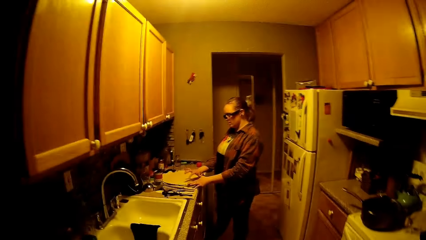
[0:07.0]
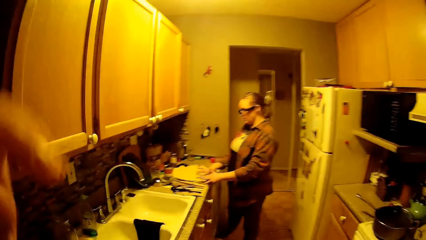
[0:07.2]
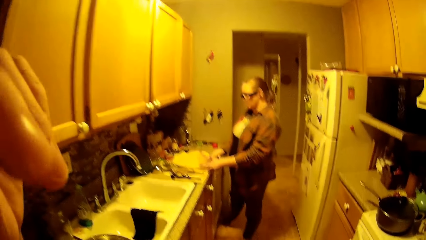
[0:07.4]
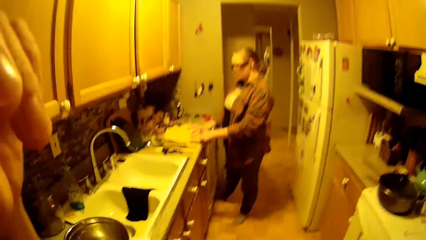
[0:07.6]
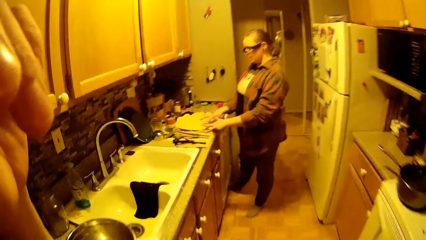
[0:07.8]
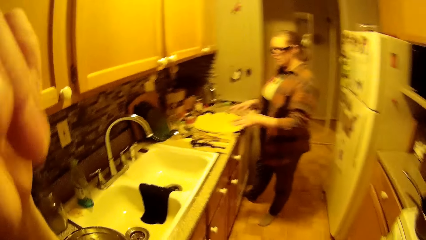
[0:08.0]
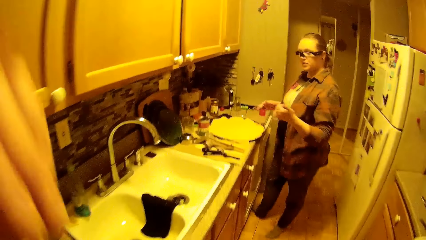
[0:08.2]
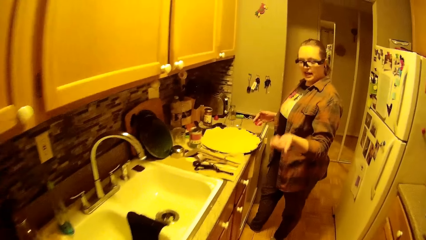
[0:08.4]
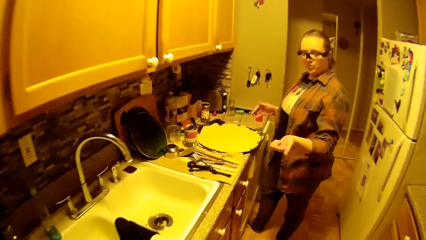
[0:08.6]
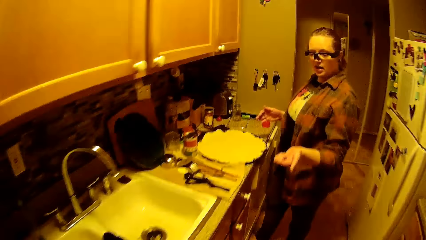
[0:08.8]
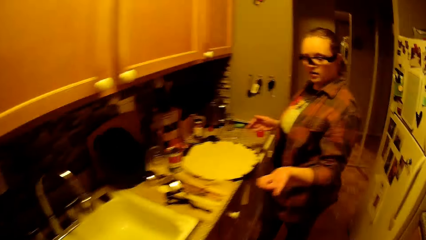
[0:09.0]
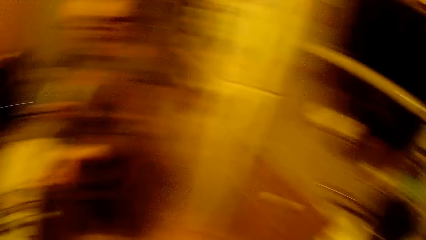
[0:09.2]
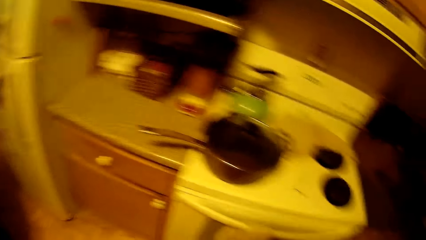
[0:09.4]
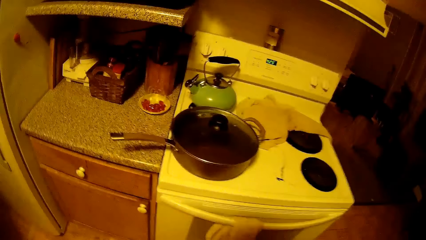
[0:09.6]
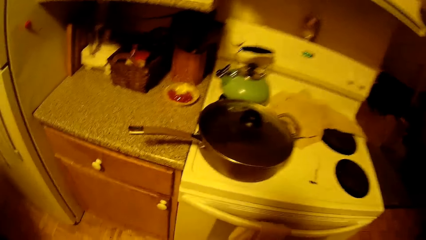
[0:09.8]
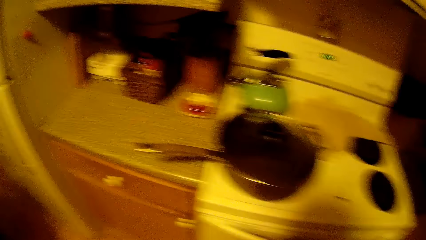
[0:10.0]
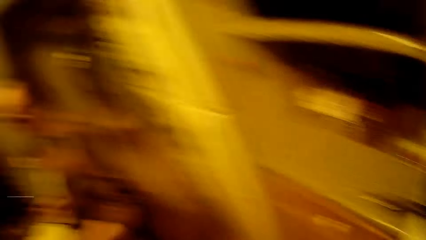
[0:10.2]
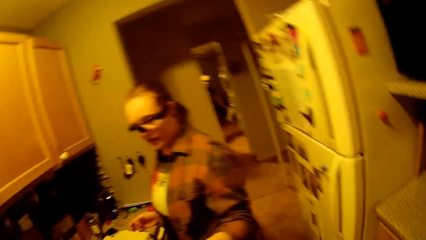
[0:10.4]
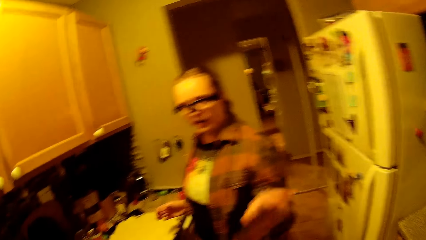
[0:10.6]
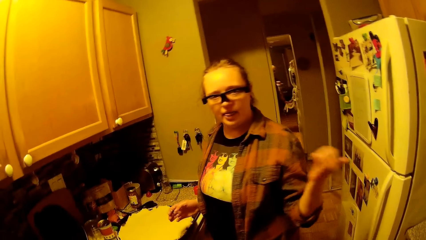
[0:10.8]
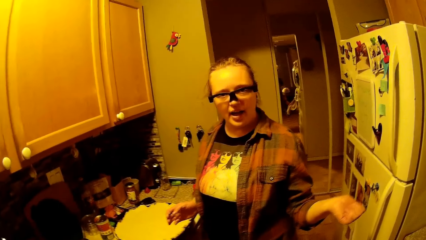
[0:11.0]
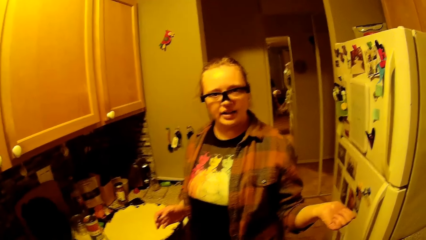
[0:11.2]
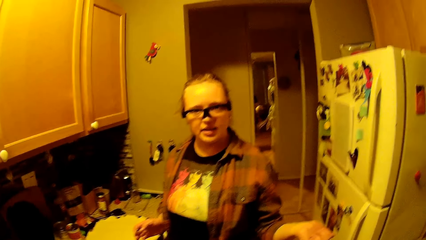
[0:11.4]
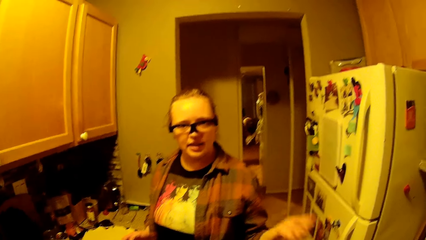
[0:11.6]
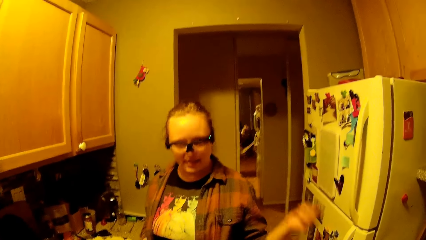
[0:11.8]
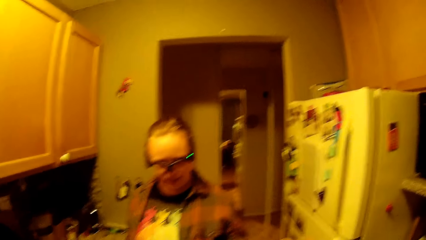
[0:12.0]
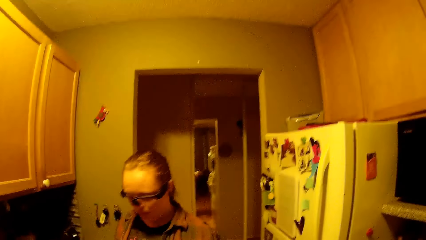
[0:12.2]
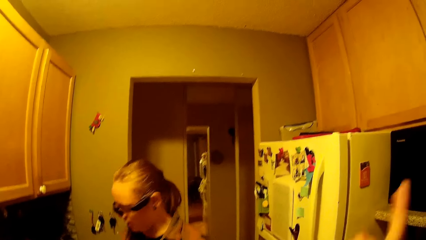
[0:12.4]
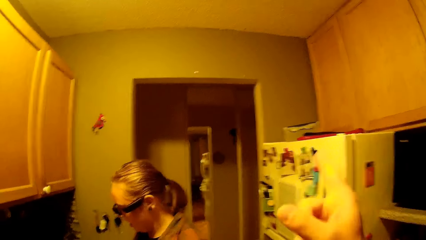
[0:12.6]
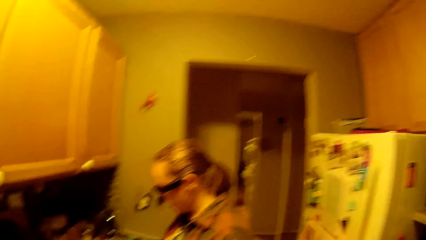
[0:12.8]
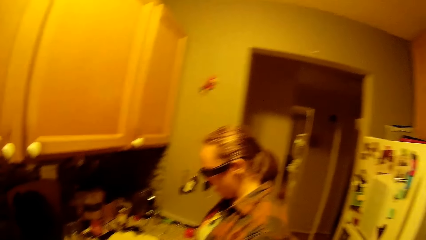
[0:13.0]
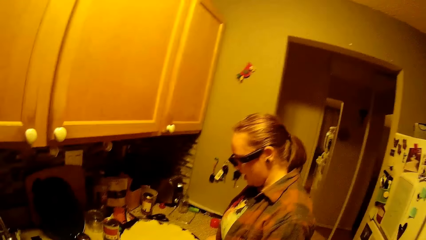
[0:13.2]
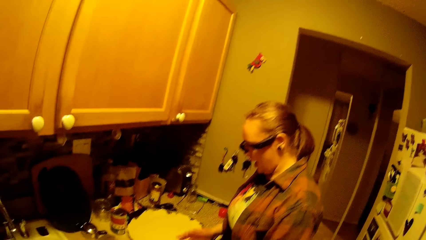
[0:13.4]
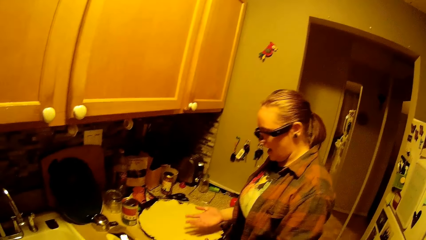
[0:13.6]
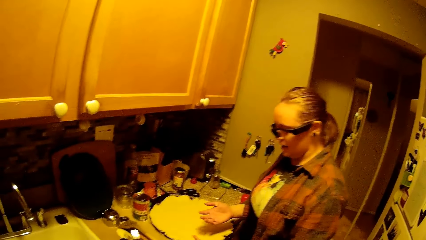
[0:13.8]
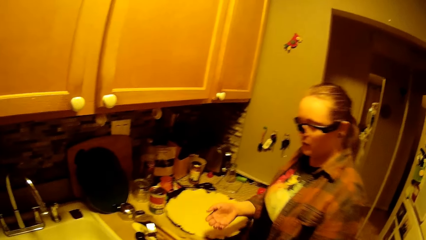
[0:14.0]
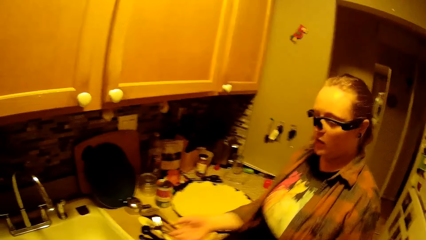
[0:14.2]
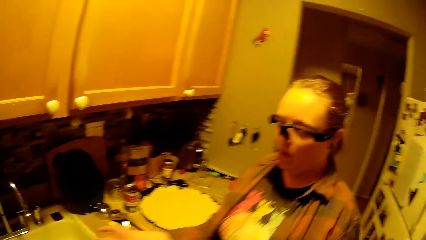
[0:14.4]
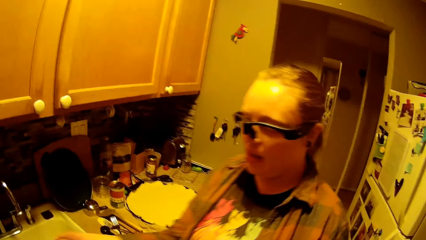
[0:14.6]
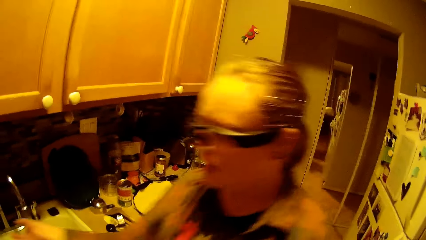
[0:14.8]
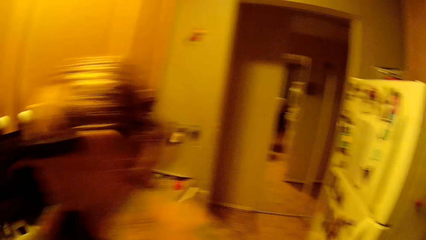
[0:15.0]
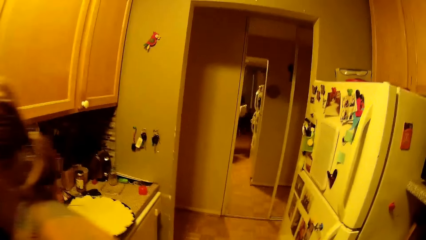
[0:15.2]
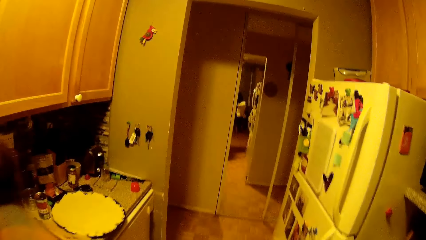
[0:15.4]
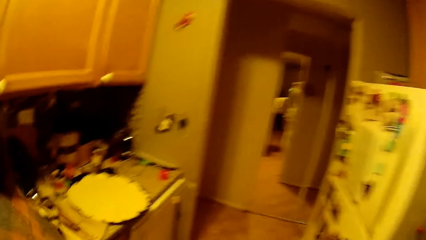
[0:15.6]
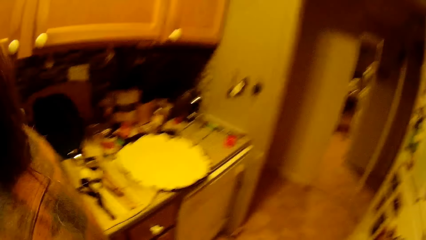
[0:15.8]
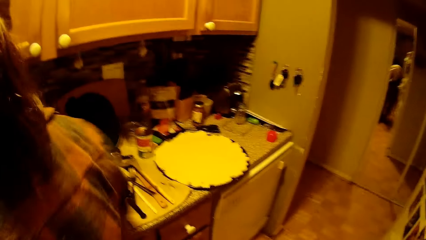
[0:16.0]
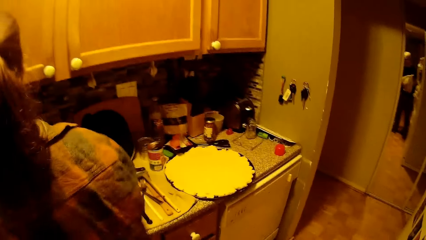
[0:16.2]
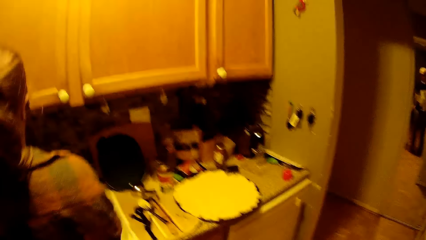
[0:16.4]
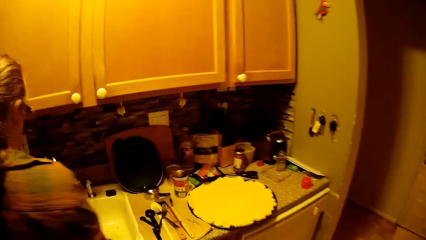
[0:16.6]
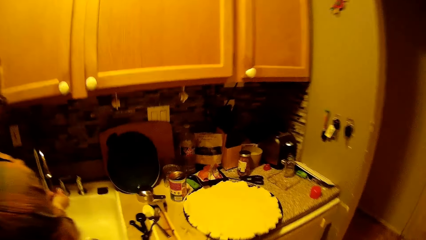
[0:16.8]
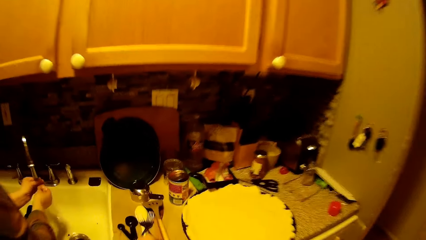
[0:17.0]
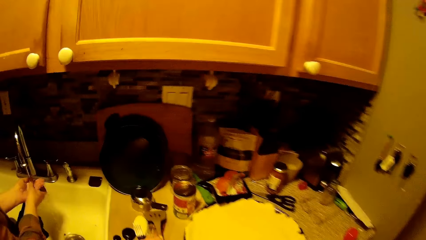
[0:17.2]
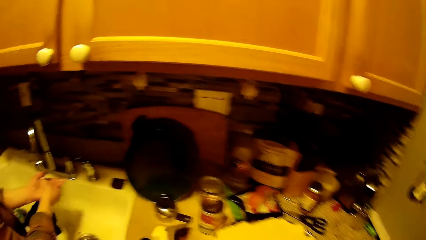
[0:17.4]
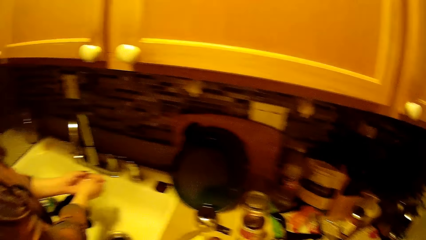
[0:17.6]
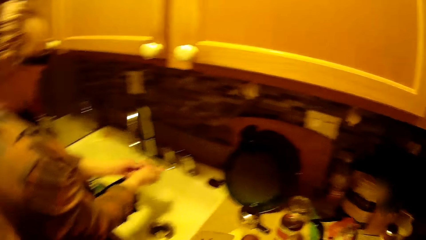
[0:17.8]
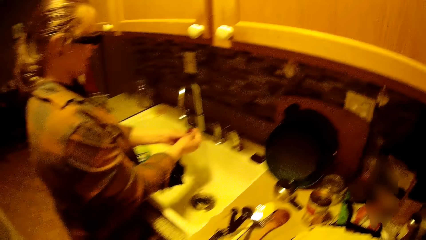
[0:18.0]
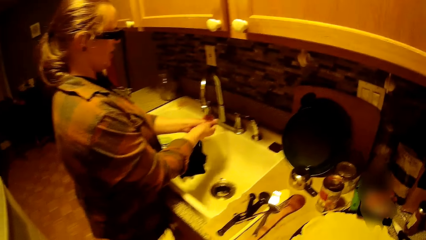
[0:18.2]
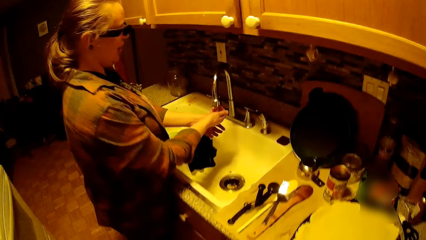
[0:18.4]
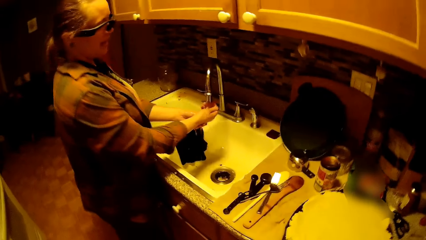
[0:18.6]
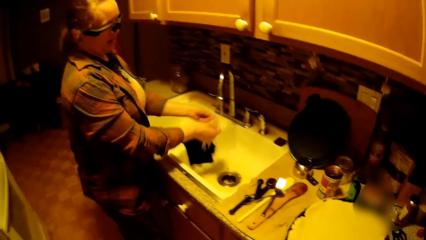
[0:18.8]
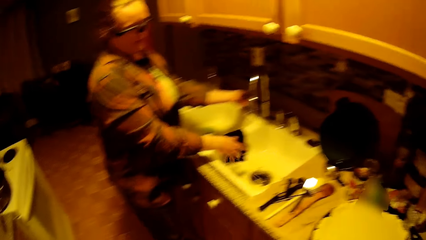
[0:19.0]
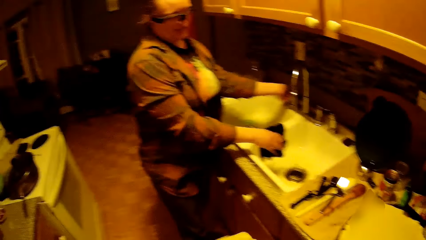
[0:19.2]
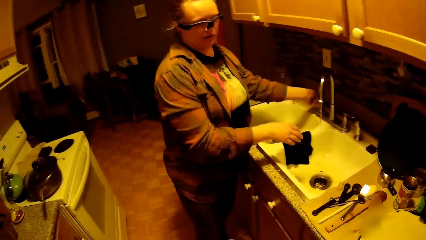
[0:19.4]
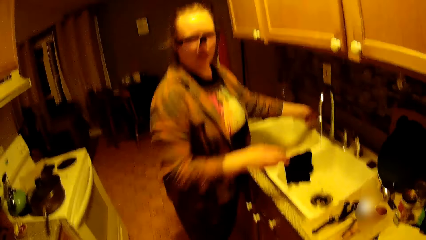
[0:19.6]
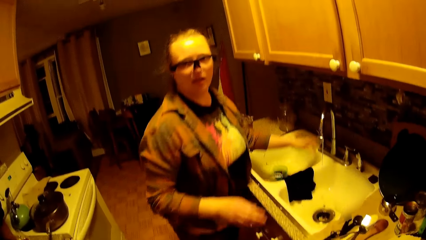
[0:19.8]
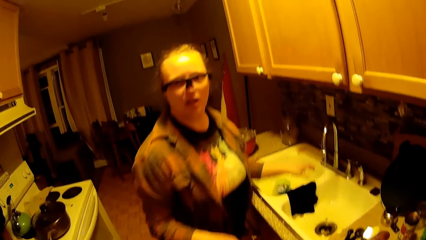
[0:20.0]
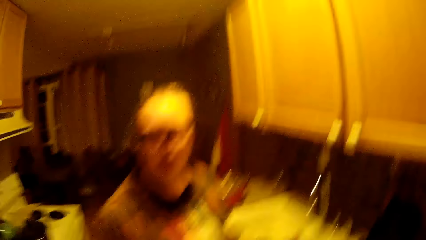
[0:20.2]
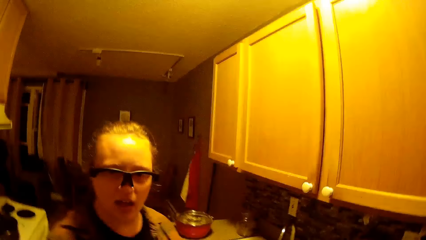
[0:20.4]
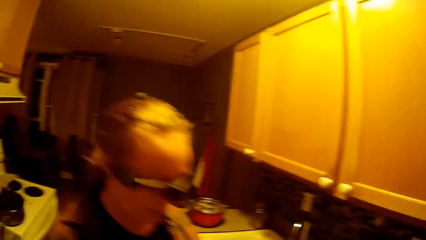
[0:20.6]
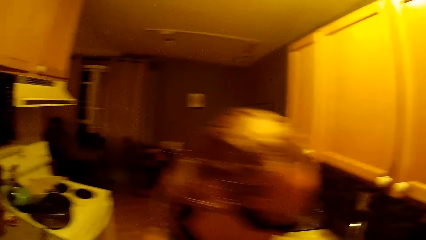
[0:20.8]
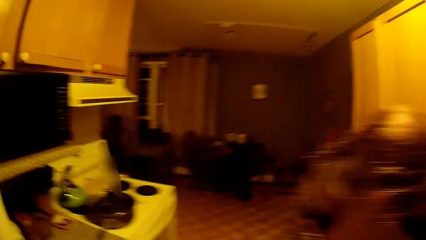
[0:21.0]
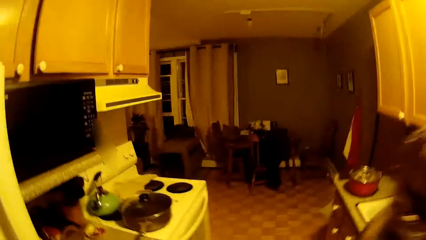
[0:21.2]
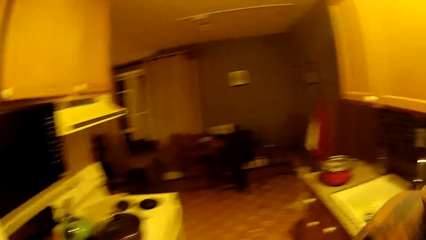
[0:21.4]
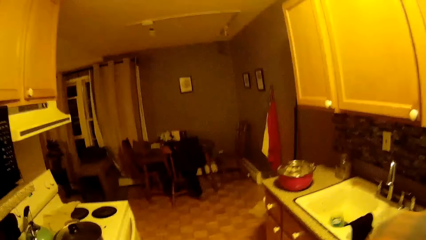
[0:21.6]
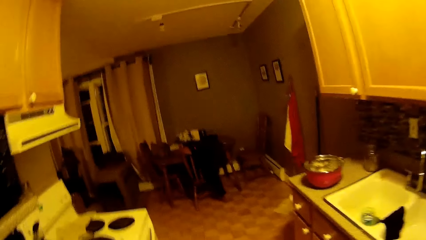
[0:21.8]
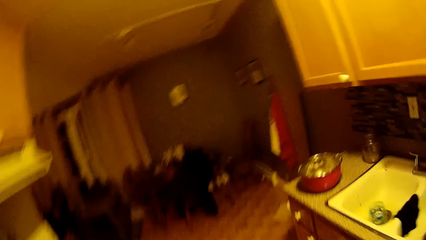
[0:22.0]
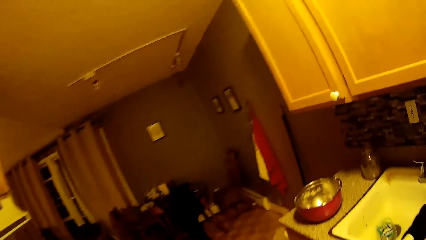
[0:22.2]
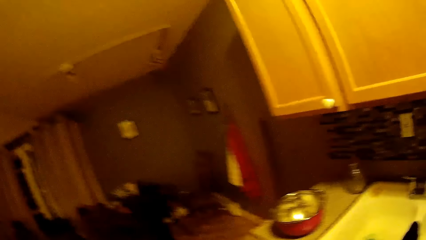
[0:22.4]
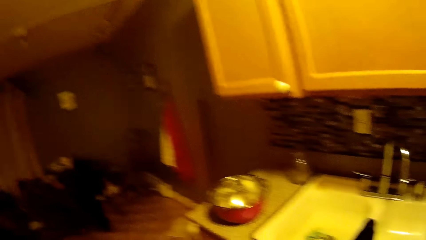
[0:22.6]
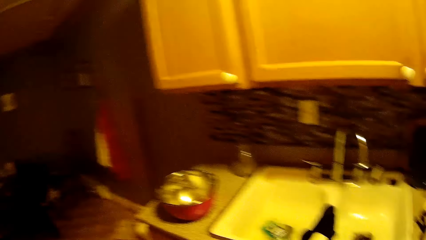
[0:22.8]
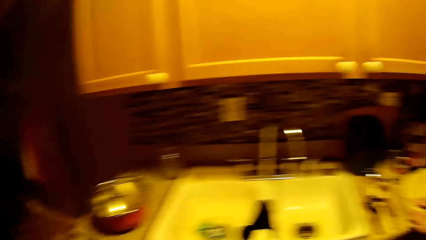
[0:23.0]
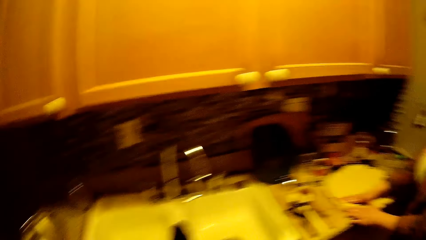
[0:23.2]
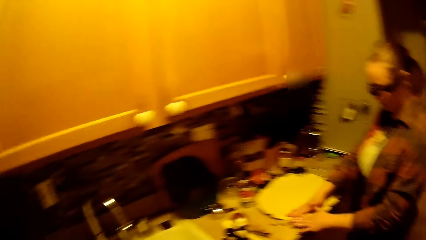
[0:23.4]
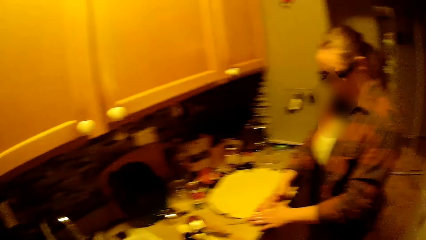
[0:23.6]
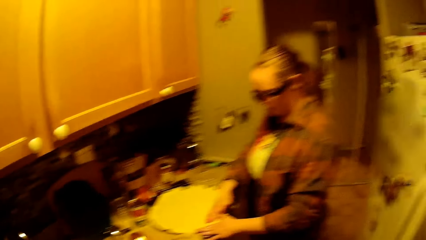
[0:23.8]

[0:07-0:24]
The woman dresses the flour in a tray on the kitchen countertop with her hands. The camera wearer touches his face with his left hand in the kitchen. The woman removes her hands from the dressed flour in the tray on the kitchen countertop. The camera wearer walks around the kitchen. He stares at the woman. The woman converses with the camera wearer. The camera wearer raises up his right index finger in the kitchen. The woman opens the kitchen sink tap. She washes her hands in the kitchen sink. The camera wearer stares at the countertop. The woman removes her hand from the kitchen sink, shakes off the water in her right hand, and closes the kitchen sink tap with her left hand. The camera wearer walks around the kitchen. He converses with the woman. The woman removes her right hand from the dressed flour in the tray on the kitchen countertop.
